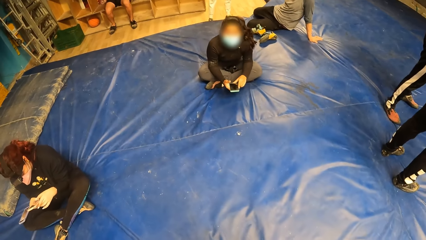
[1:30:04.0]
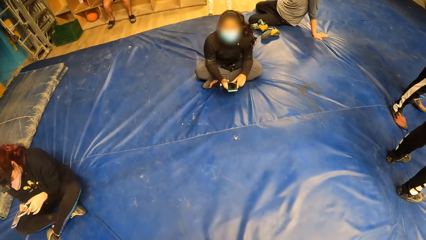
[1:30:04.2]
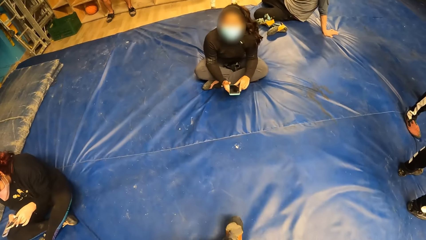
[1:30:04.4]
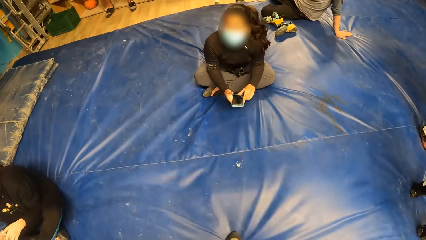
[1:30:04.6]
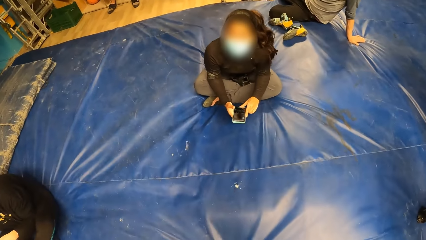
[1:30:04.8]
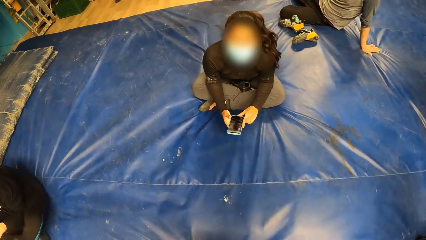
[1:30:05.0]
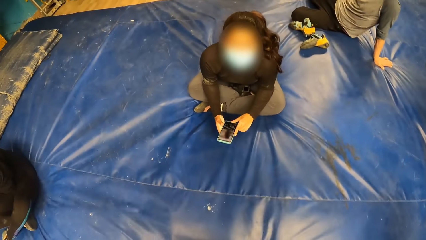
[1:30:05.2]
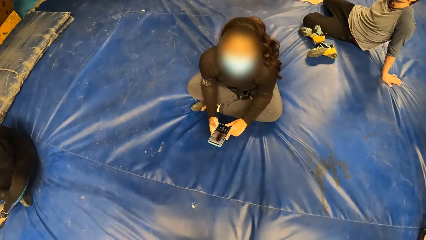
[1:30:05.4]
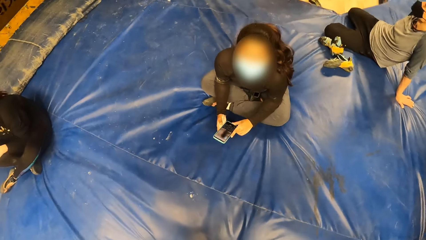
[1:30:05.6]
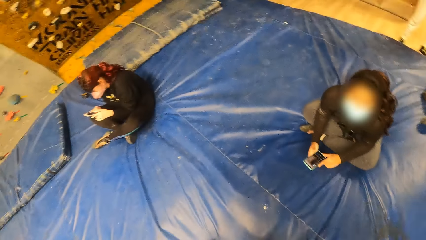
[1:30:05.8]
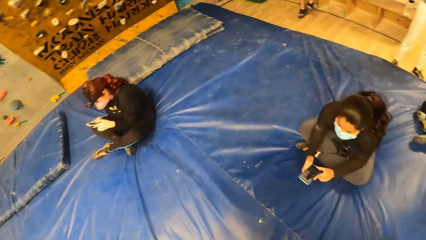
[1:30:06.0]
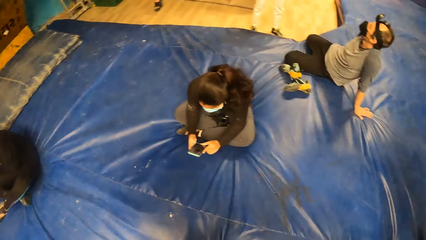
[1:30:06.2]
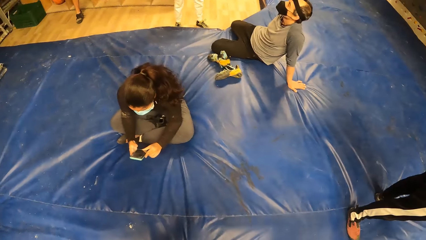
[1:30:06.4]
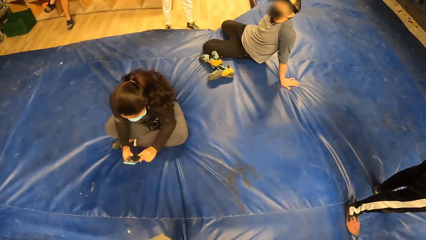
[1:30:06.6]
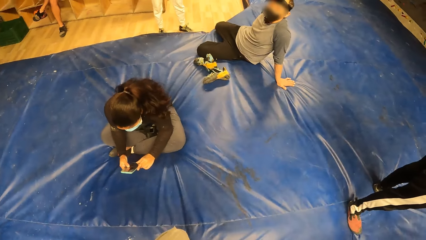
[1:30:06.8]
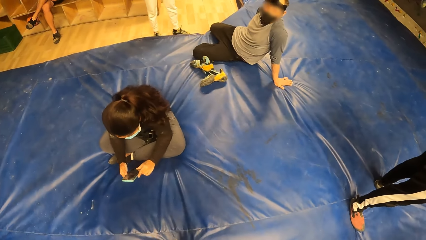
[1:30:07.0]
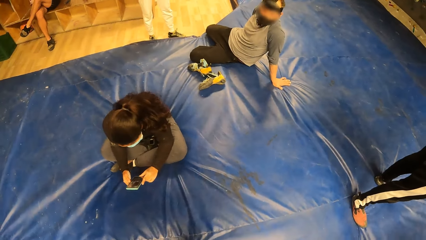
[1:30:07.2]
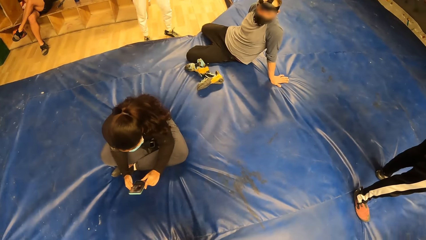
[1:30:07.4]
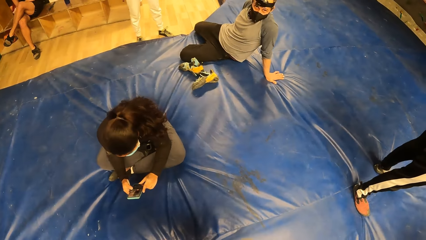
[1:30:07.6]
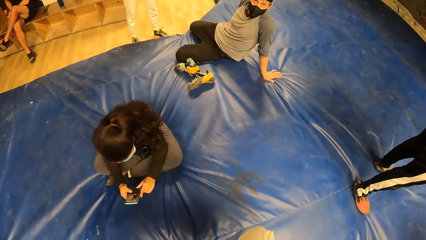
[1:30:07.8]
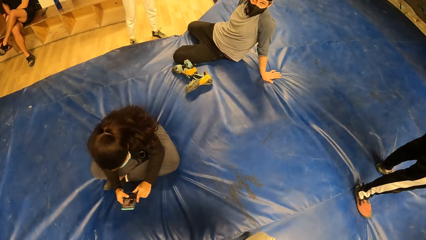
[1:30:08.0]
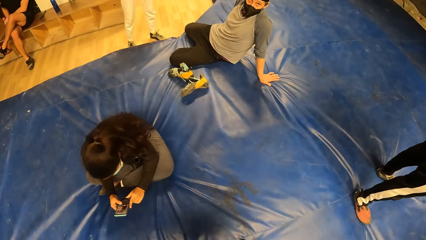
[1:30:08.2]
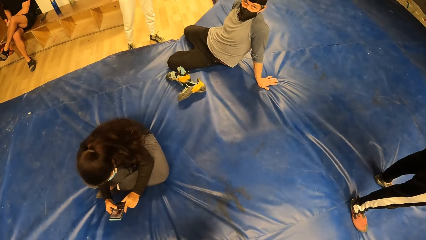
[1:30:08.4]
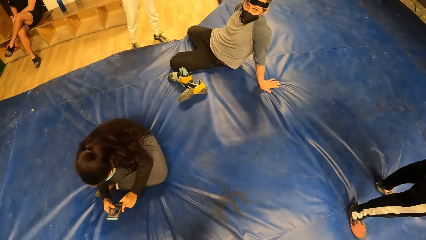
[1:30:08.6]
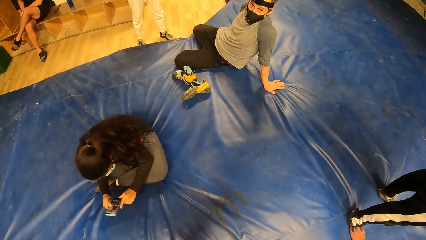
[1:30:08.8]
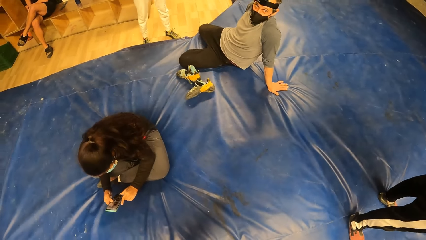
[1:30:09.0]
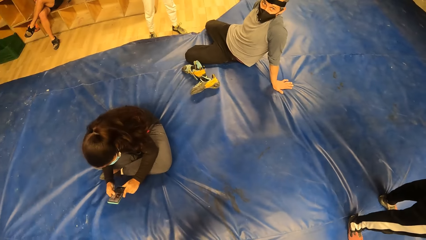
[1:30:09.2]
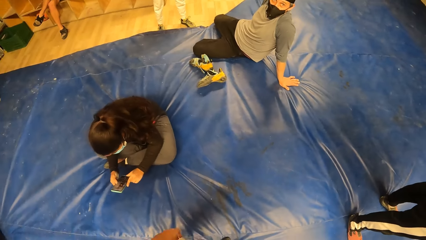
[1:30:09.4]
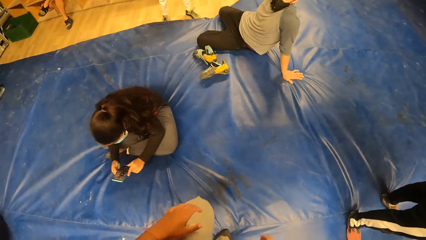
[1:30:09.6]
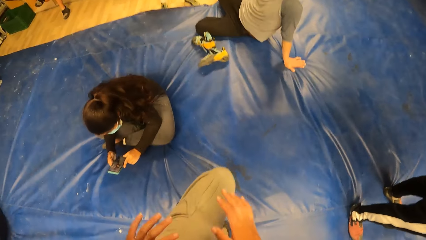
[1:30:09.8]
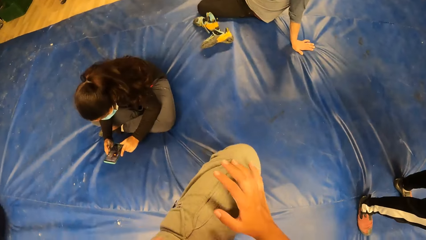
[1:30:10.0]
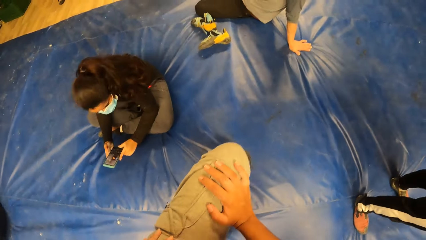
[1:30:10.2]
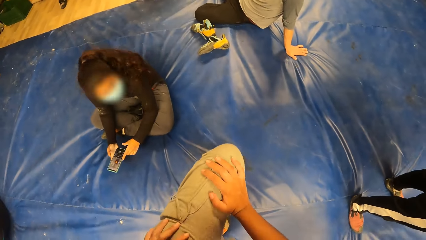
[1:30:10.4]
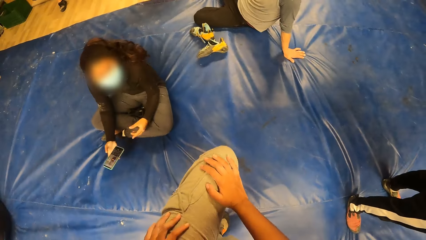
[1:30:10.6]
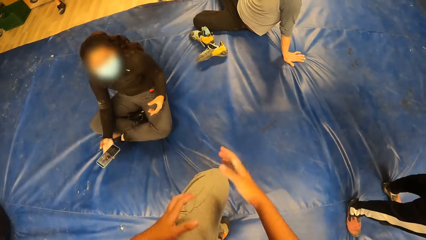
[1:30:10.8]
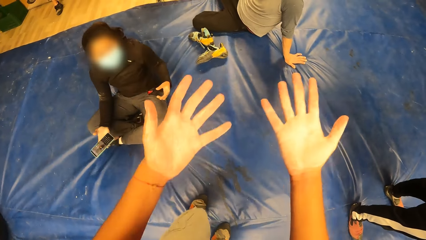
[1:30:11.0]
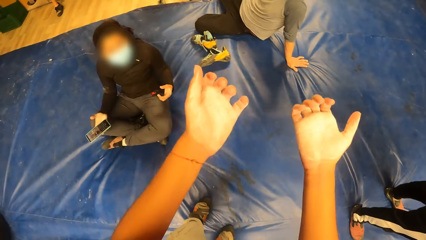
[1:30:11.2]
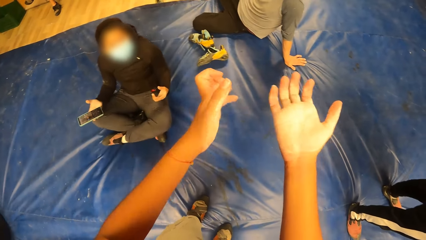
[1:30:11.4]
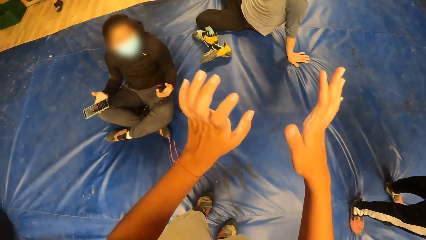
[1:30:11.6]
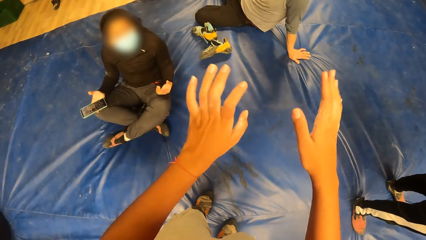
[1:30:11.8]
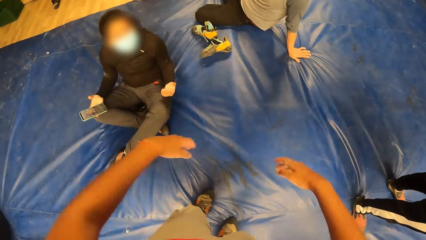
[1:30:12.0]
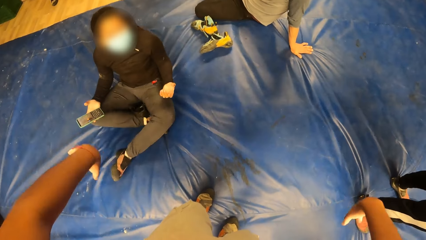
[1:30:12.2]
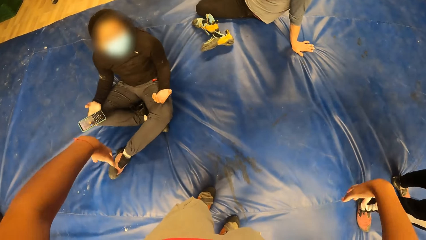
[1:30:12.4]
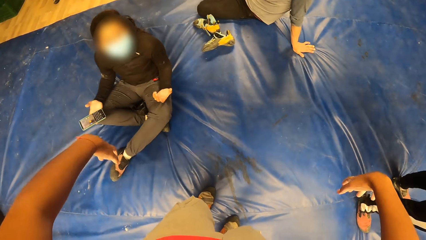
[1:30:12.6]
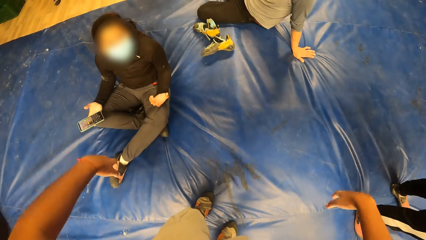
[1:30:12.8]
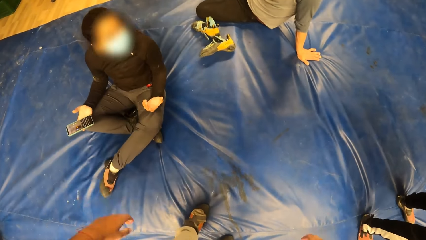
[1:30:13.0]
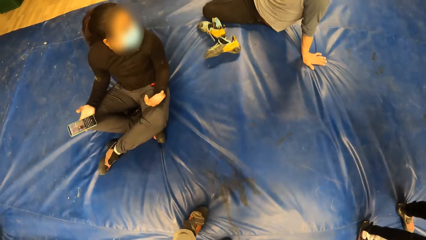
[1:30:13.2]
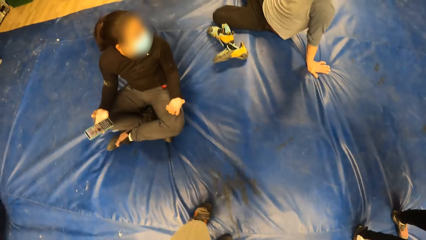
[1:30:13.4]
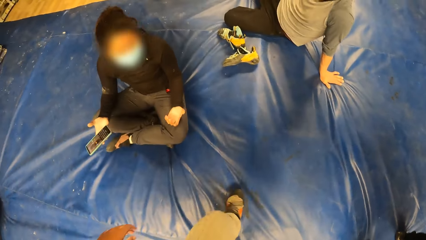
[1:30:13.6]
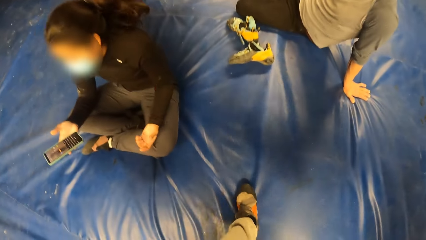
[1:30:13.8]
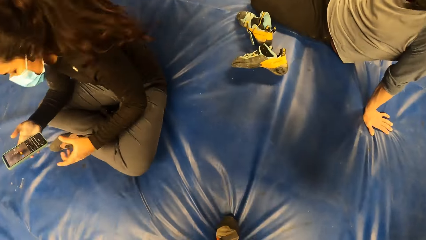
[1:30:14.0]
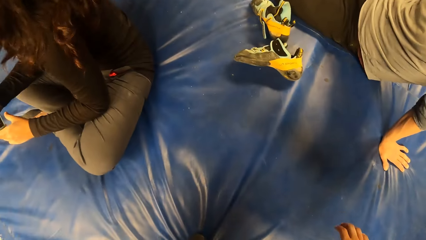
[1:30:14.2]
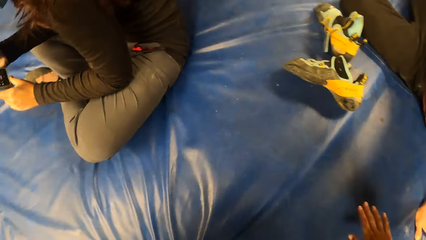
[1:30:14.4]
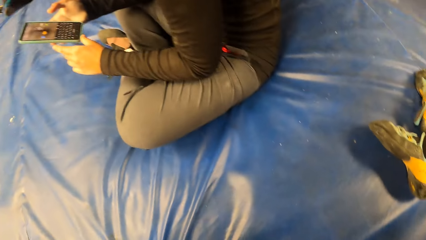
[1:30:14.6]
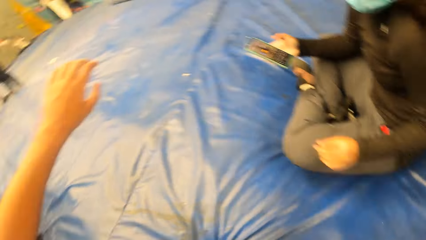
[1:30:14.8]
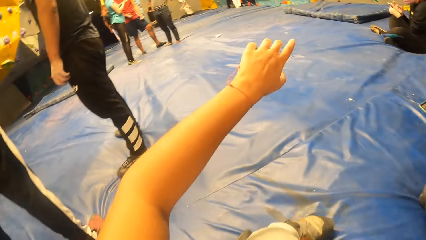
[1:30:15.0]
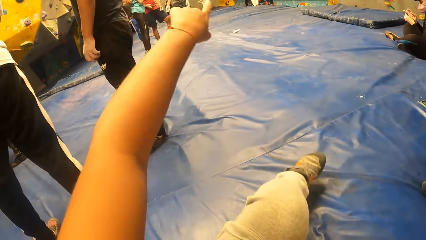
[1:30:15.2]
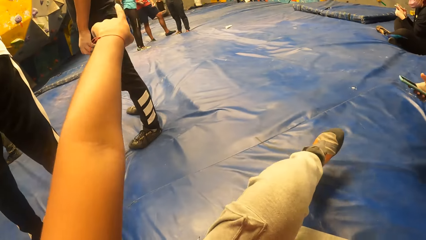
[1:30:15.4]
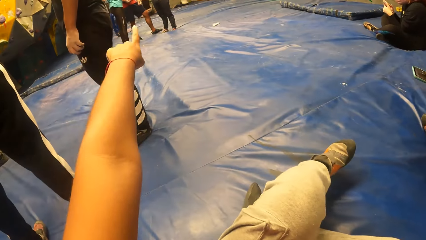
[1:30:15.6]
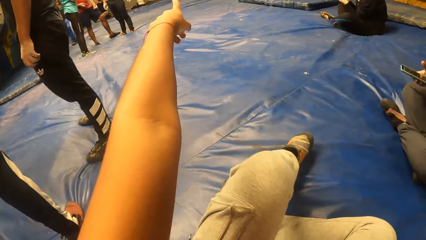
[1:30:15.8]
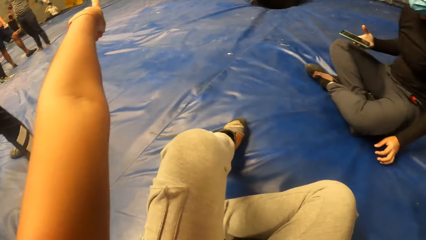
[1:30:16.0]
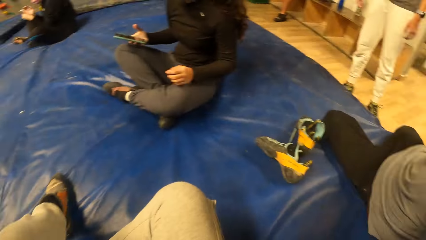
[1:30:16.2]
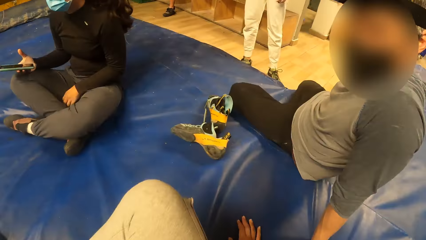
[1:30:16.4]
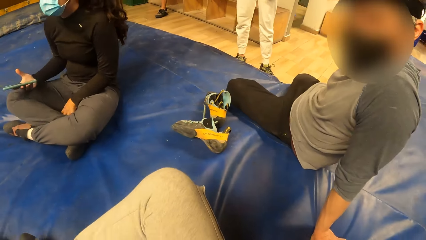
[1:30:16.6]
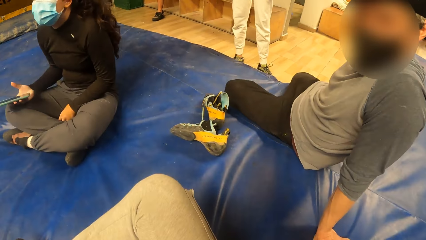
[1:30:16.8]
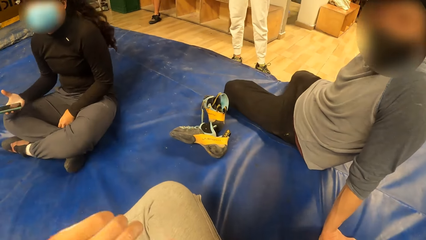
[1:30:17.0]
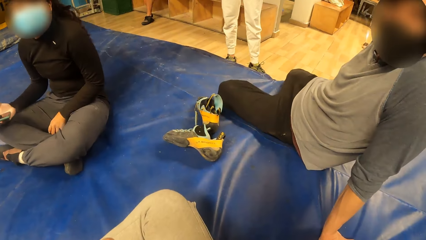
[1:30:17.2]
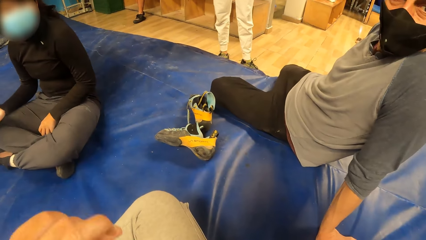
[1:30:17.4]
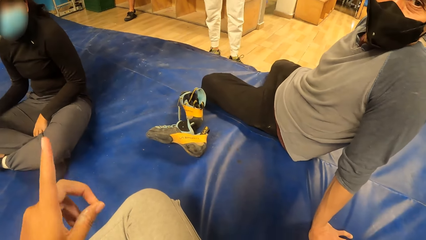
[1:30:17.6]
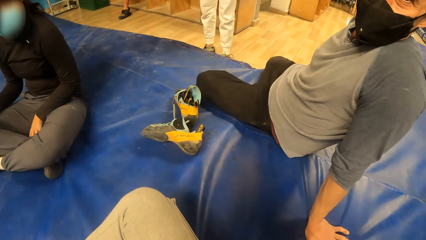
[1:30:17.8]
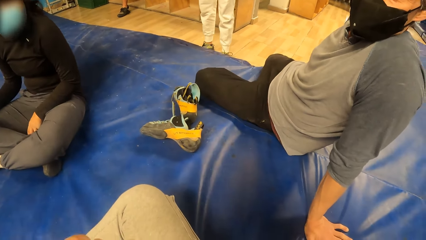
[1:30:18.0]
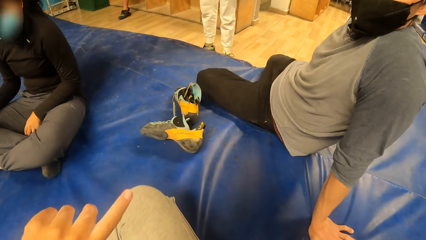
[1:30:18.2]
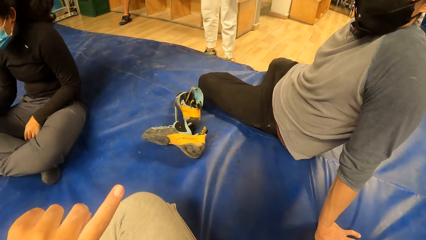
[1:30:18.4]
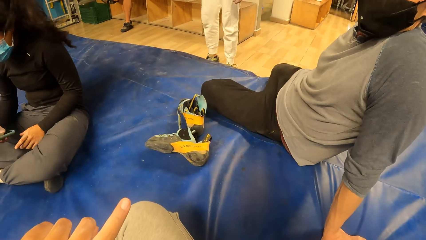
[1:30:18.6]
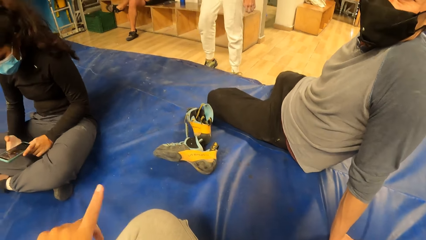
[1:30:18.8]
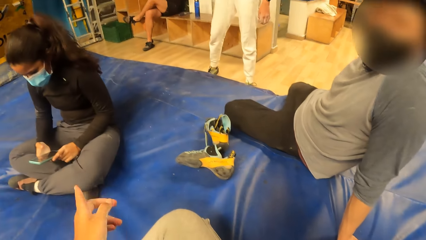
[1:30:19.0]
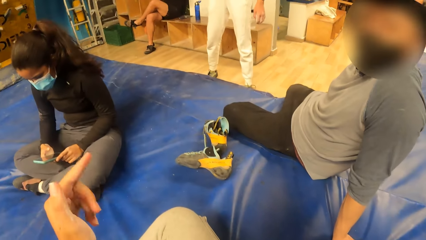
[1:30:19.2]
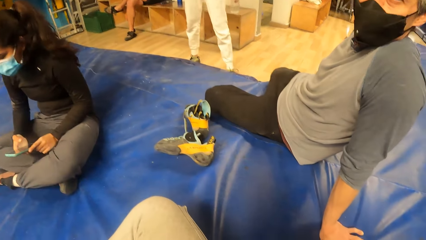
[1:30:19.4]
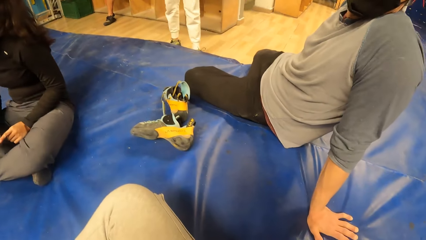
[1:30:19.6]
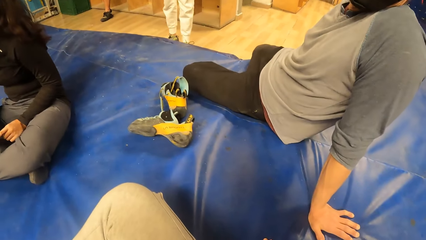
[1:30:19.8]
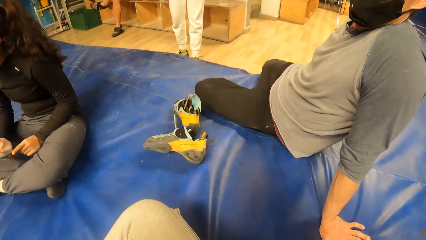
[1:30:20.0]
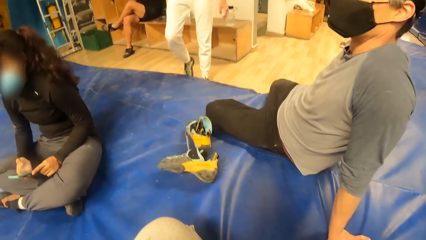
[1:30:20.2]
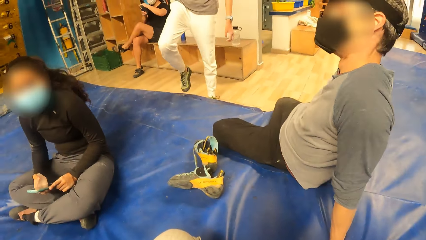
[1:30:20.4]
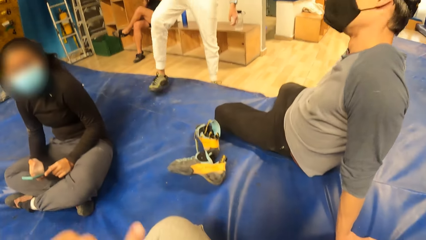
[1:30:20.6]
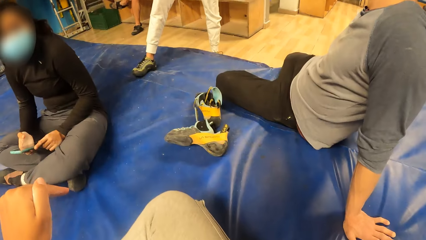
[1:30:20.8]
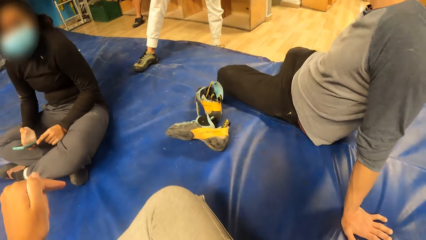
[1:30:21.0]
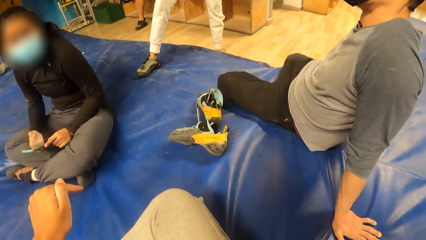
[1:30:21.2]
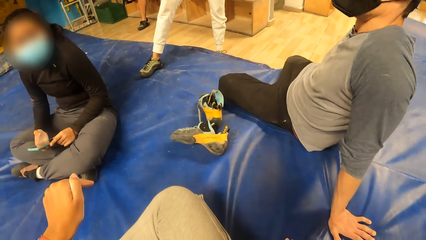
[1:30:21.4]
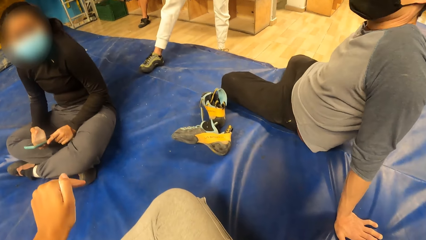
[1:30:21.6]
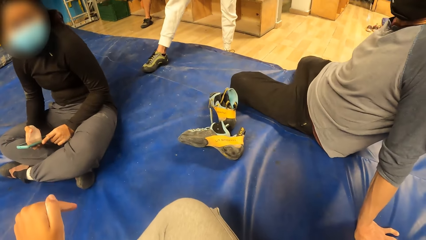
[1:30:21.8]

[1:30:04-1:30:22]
The camera wearer moves towards the woman. She walks around the climbing room. The woman presses a phone. The camera wearer looks at the wall climbers on the floor. She lifts her left thigh. She places the right hand on the left leg. She drops her left leg to the trampoline. She stretches both hands. She lowers both hands. She sits on the trampoline. She looks around the room. She points. She talks to a man.
